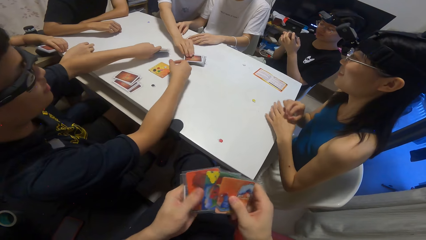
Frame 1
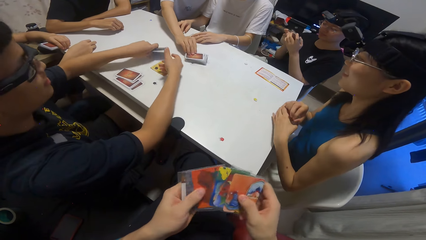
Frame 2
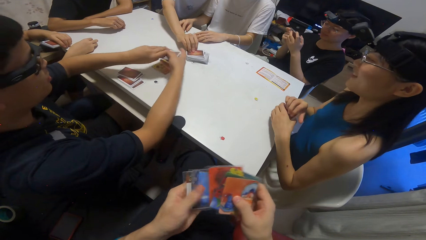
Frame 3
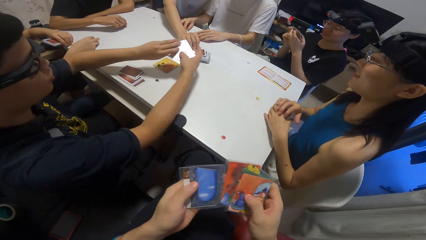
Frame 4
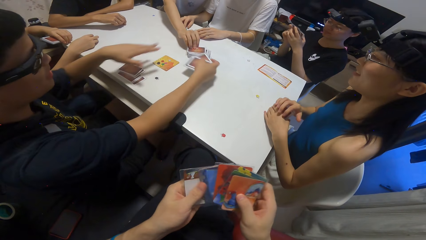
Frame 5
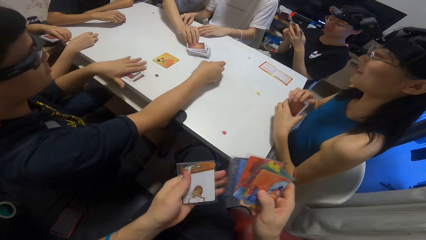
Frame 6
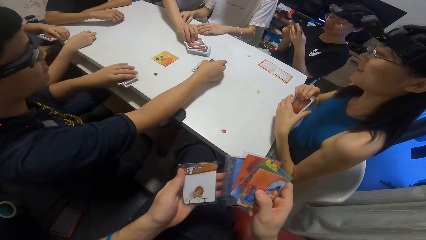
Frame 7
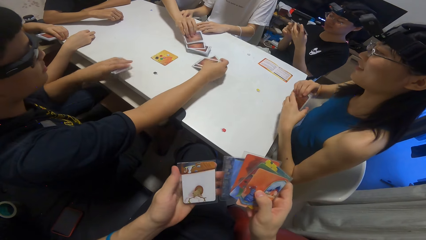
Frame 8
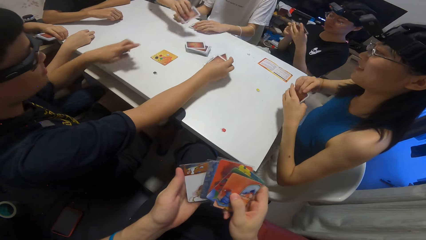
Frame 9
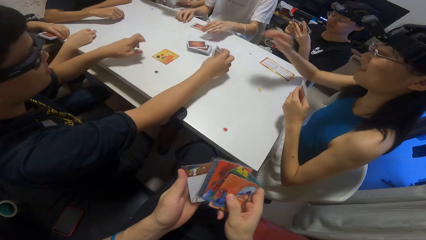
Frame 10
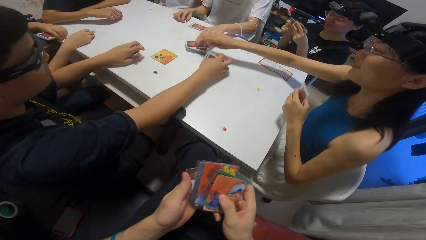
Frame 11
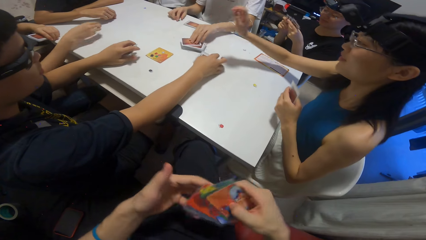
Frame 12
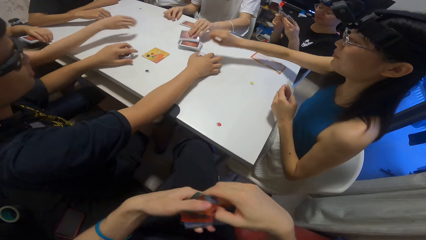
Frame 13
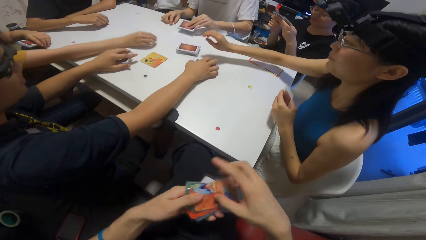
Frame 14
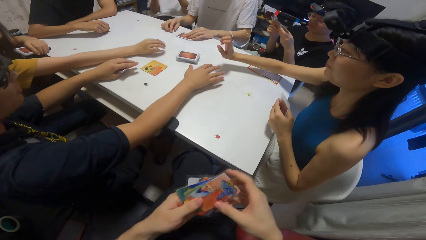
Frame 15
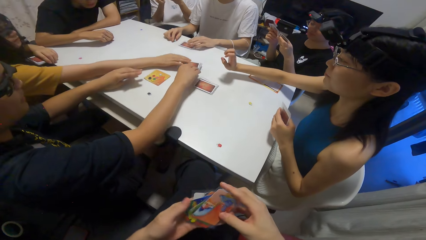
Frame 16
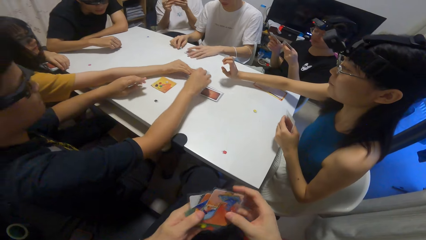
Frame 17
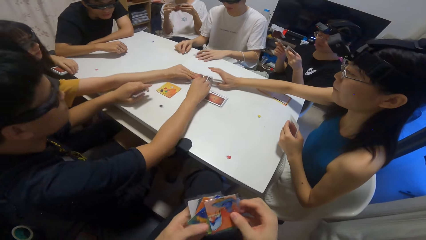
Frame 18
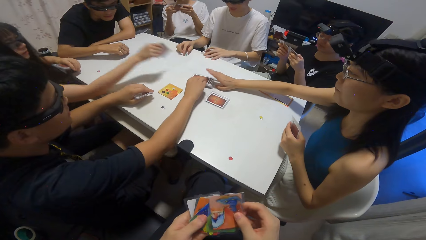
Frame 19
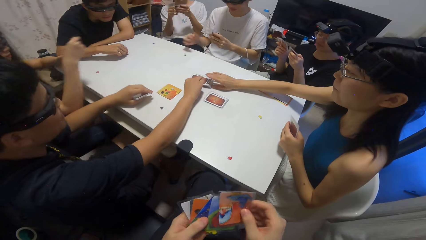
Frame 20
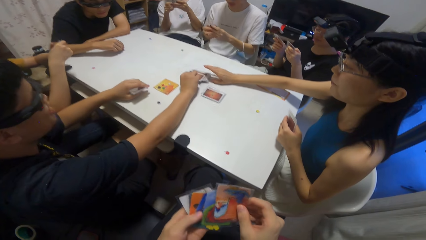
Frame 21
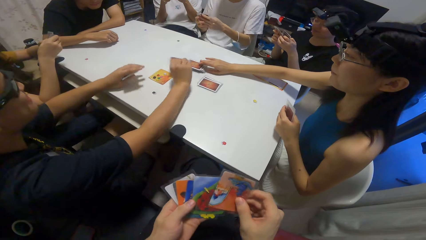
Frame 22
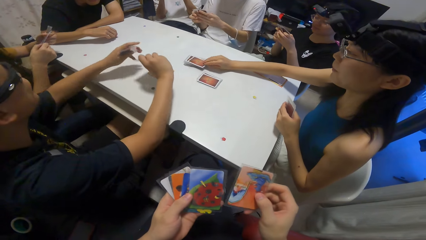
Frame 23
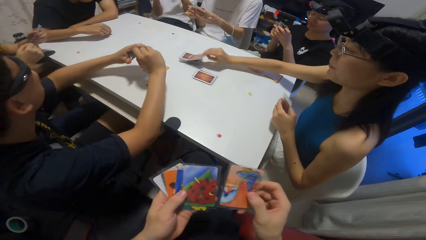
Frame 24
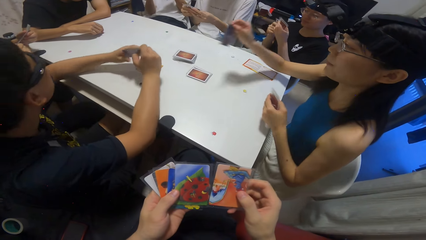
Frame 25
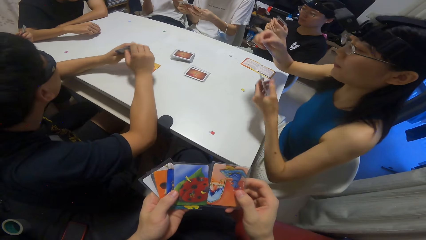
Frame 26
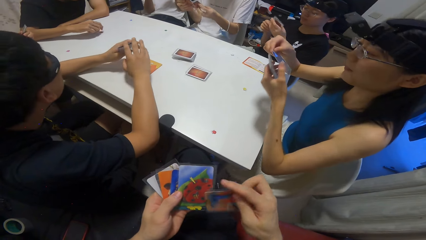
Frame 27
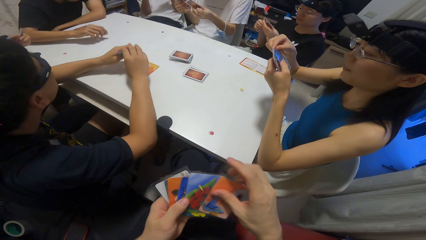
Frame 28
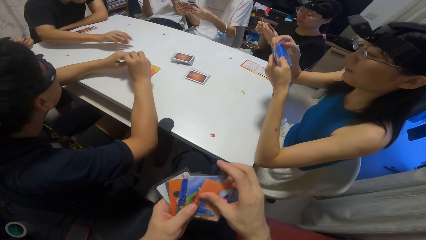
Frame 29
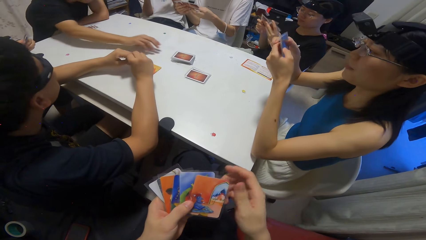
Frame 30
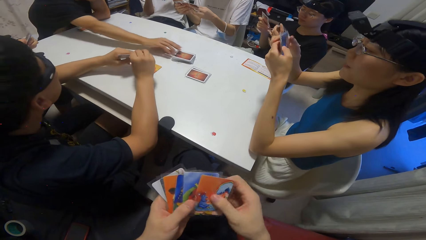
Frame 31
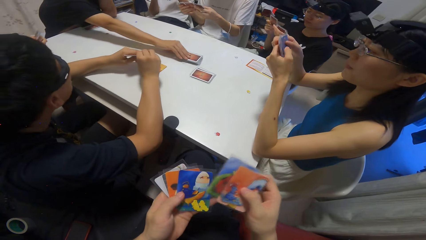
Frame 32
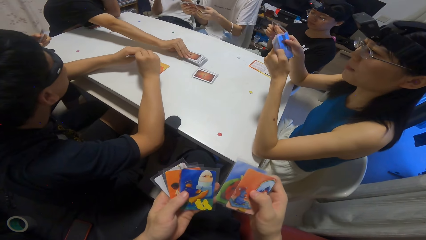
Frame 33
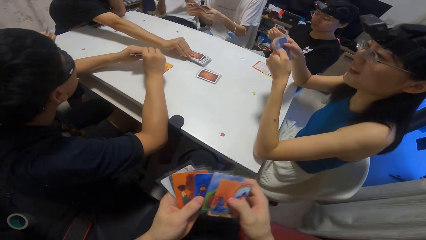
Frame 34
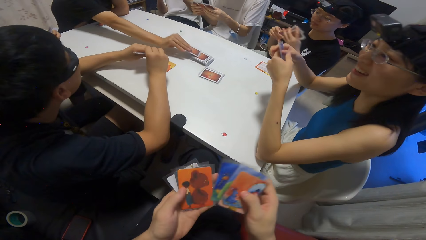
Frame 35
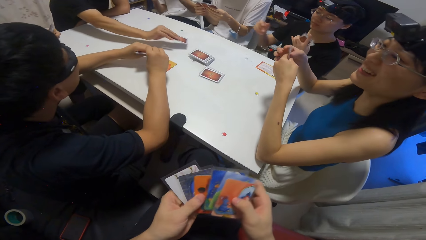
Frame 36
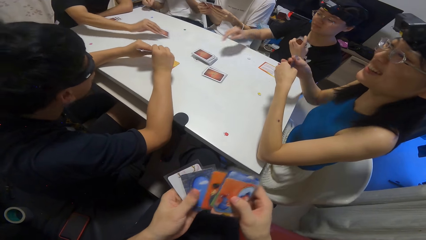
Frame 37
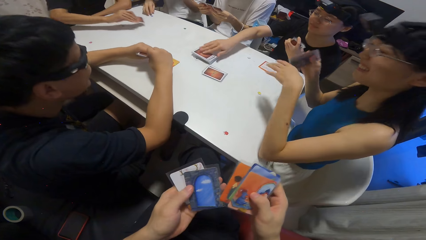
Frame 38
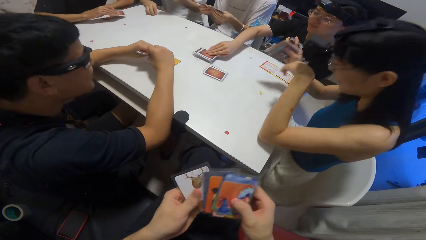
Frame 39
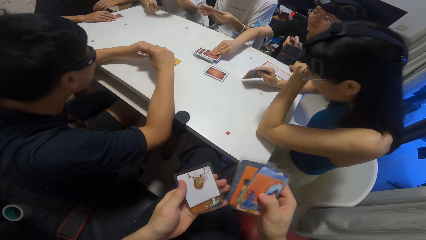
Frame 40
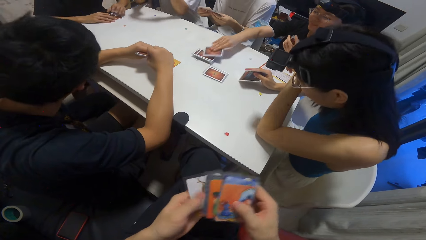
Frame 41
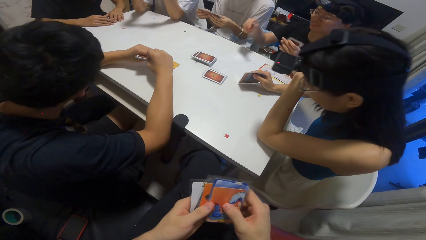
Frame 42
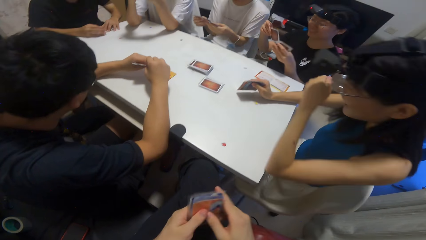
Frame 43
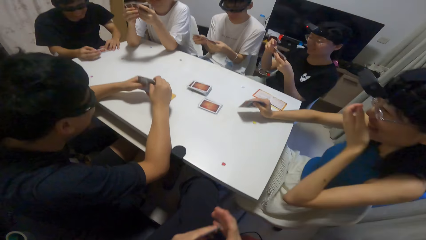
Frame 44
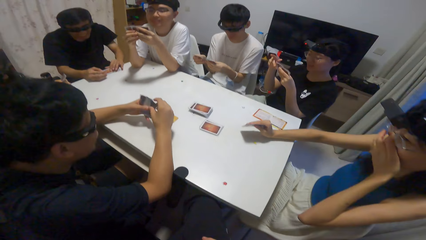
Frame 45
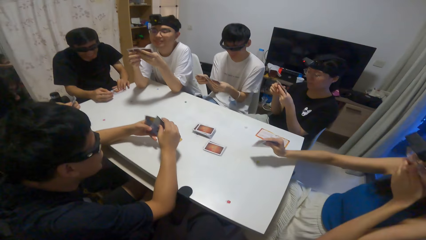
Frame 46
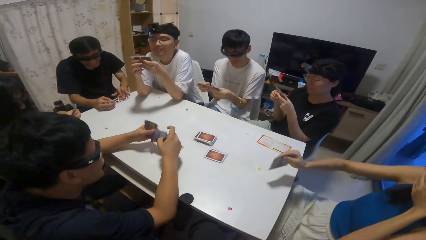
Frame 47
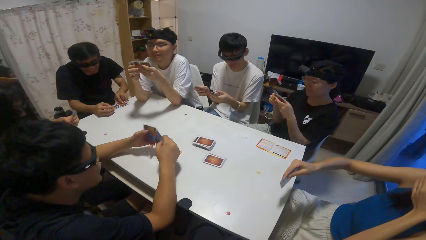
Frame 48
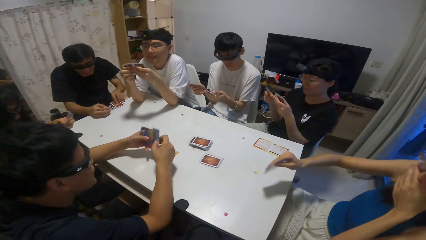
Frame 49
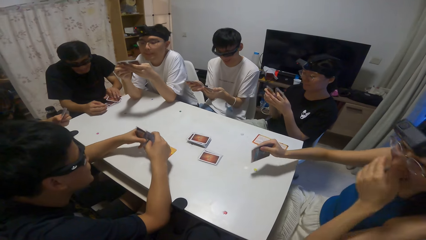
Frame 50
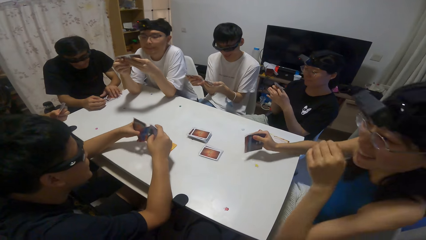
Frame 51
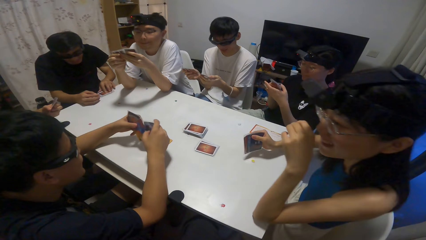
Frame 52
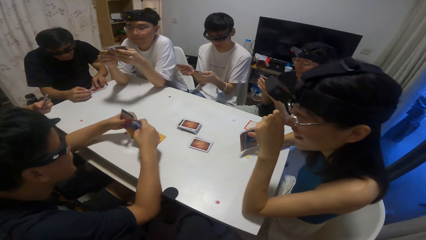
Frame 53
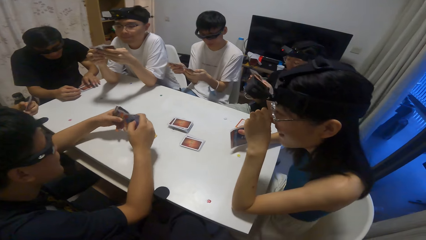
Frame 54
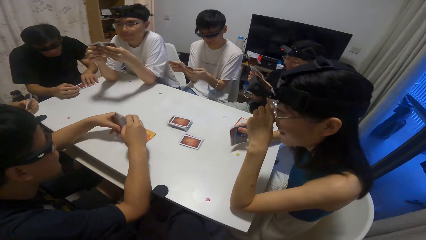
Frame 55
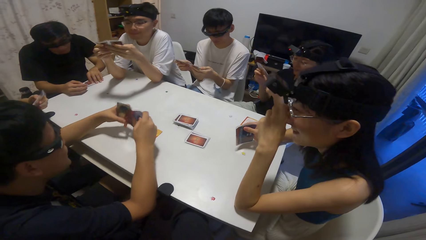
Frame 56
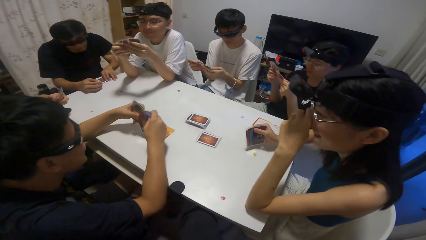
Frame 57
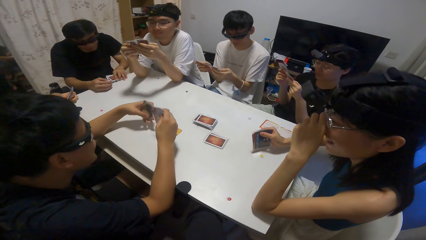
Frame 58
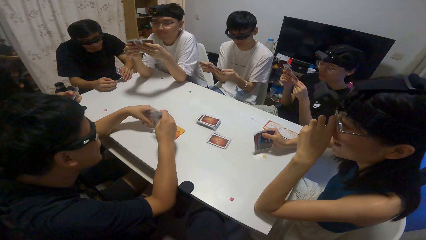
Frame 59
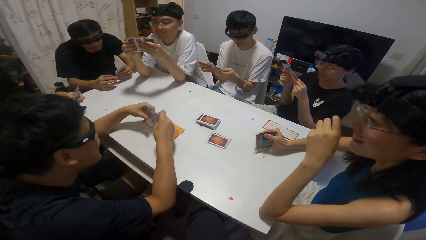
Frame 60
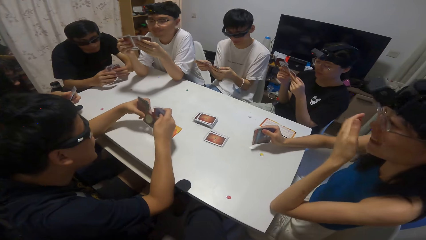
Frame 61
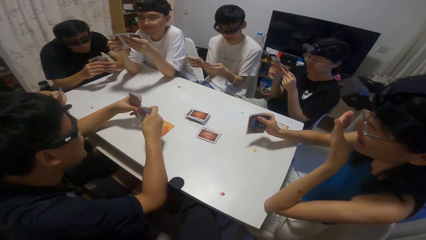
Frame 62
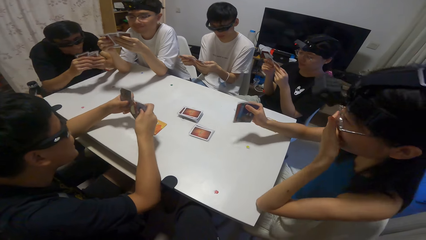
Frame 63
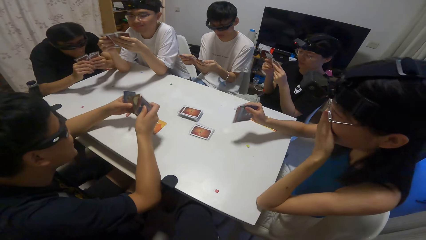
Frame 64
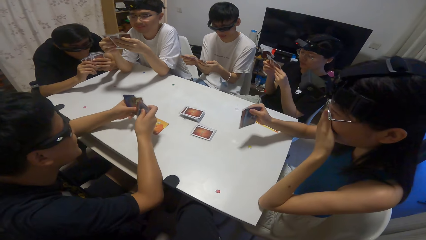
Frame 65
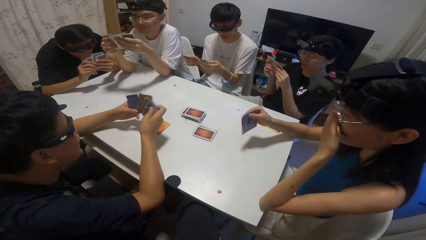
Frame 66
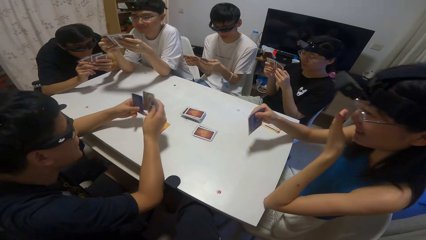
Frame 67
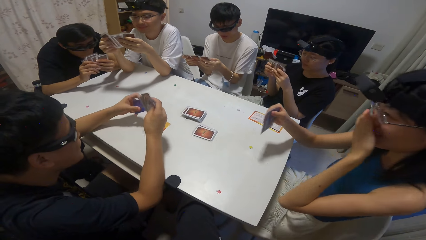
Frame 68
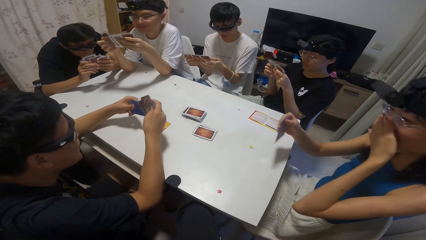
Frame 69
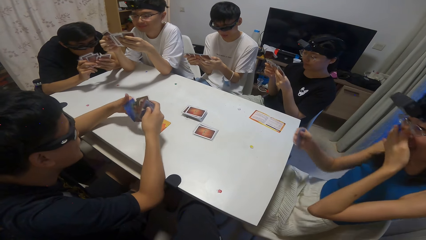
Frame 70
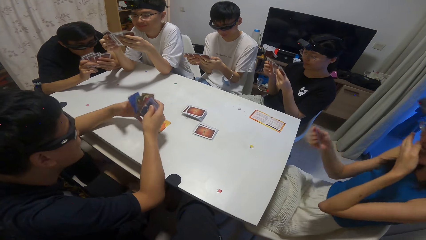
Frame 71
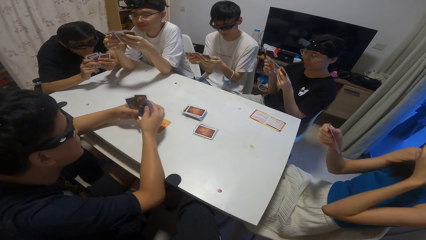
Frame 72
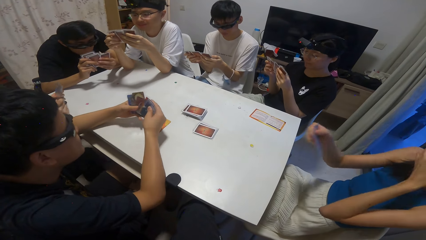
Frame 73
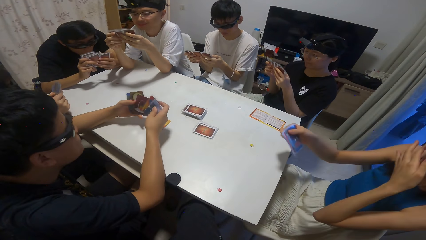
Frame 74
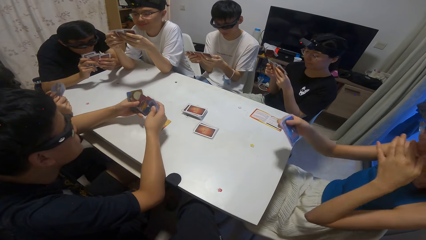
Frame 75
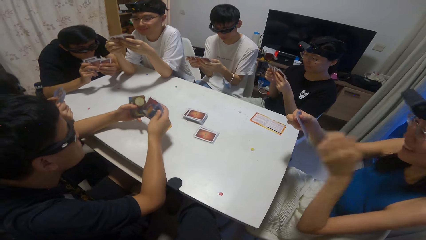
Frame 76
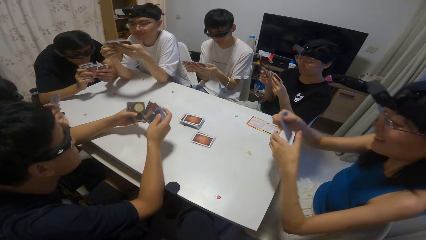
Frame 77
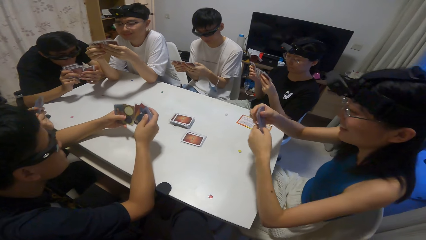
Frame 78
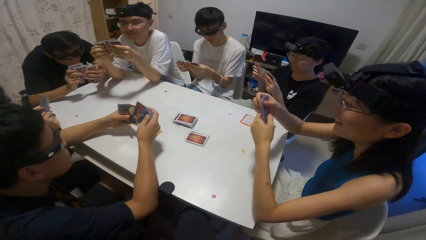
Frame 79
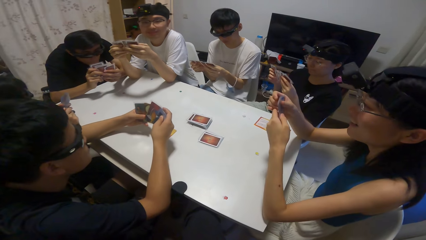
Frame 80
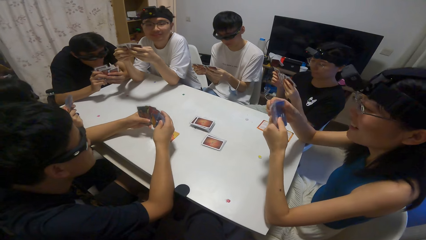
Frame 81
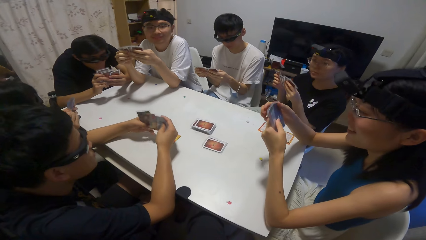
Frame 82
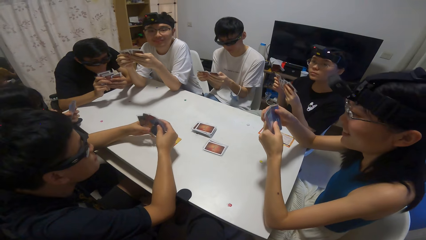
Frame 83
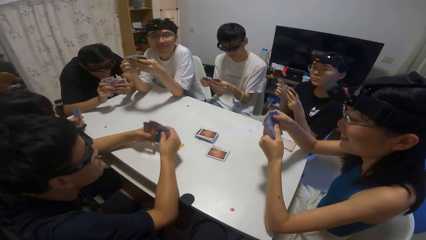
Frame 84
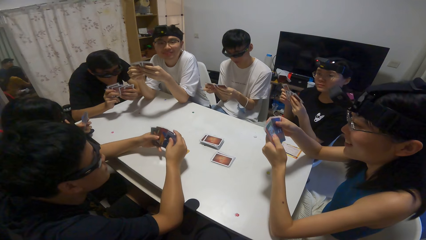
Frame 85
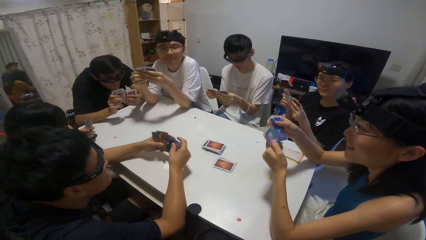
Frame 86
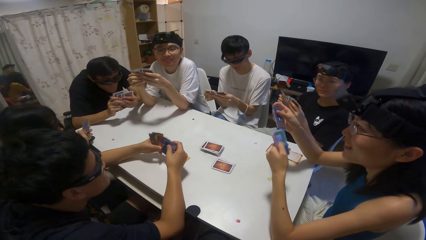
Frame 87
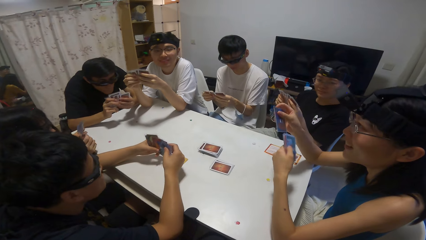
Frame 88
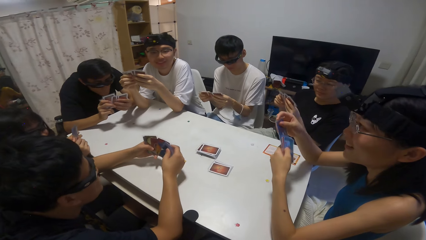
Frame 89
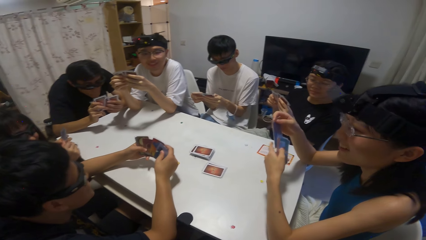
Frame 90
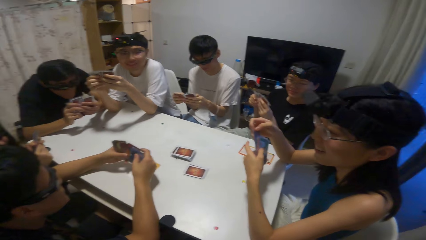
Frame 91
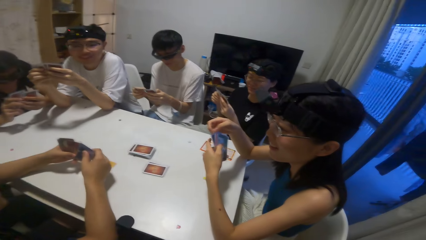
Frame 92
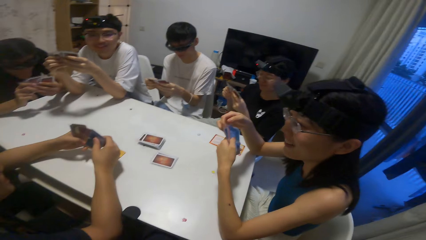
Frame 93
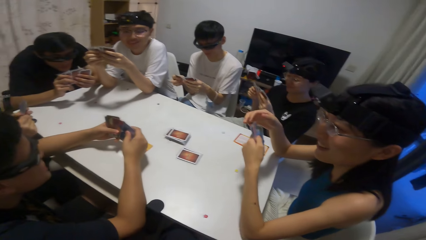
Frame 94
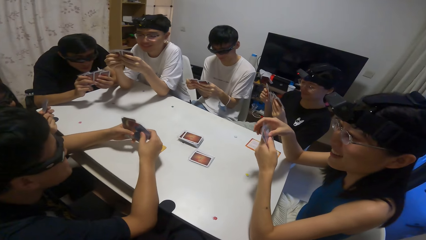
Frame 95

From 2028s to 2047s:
A man picks a card from the reserve on the table. Another man places playing cards on the table. Another man picks a playing card on the table. A woman picks a card from the reserve on the table. The first man checks his cards. Another woman checks her cards. Another man picks a card from the reserve on the table. The camera wearer picks playing cards. Another woman picks a card from the reserve on the table. Another man checks his cards. A man holds playing cards. The first woman checks her cards. Another man picks a card from the reserve on the table. The woman checks her cards. The second woman picks a card from the reserve on the table. A man picks playing cards. A man checks his cards. A man holds the playing cards. The camera wearer holds the playing cards. A man checks his cards. A man shuffles the playing cards. Another man shuffles the playing cards. The camera wearer holds the playing cards.
